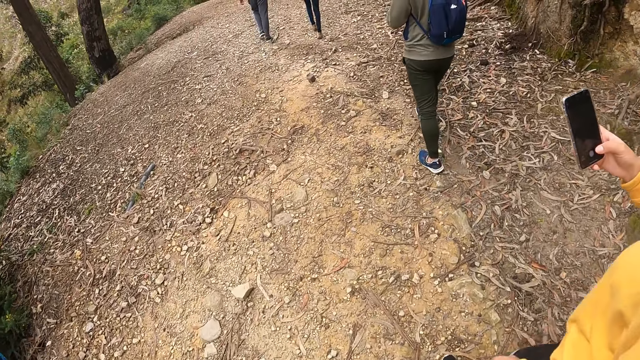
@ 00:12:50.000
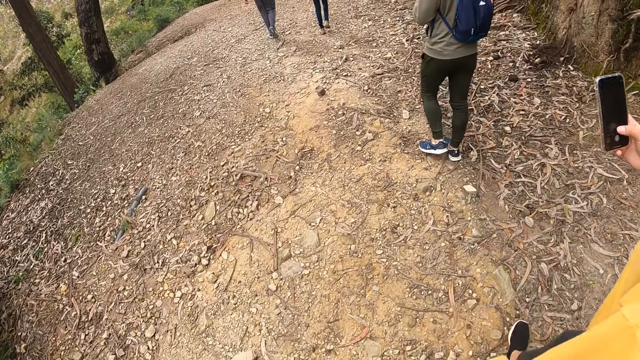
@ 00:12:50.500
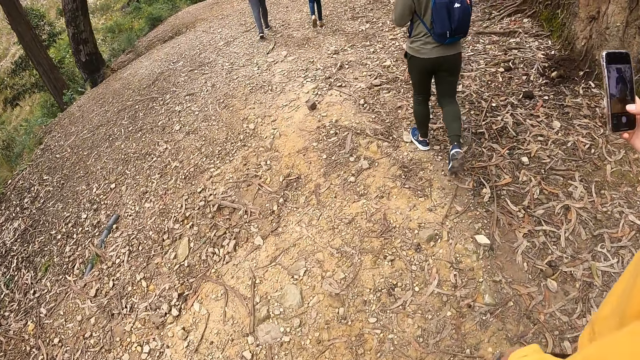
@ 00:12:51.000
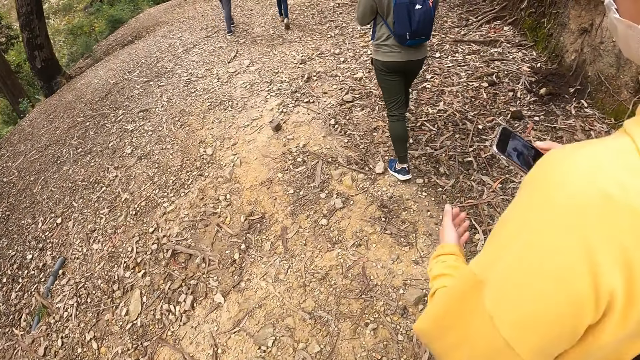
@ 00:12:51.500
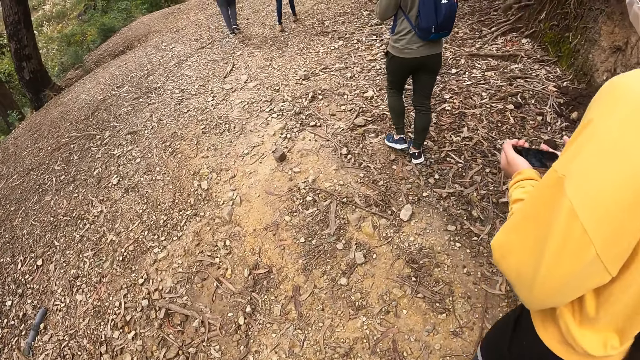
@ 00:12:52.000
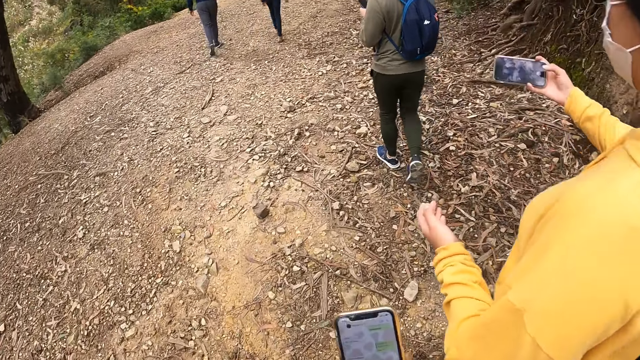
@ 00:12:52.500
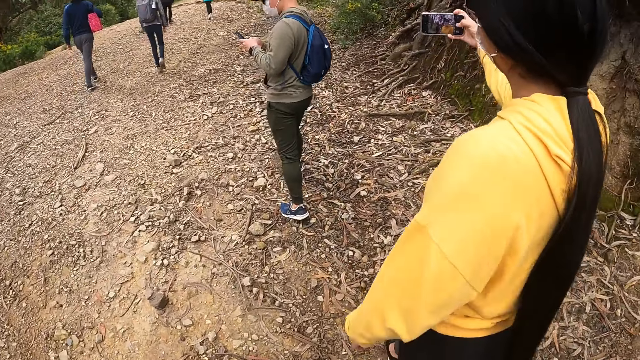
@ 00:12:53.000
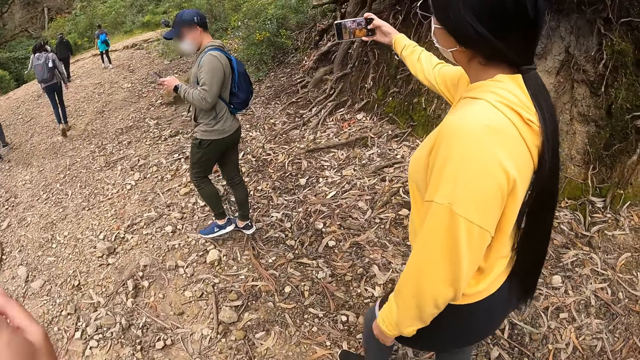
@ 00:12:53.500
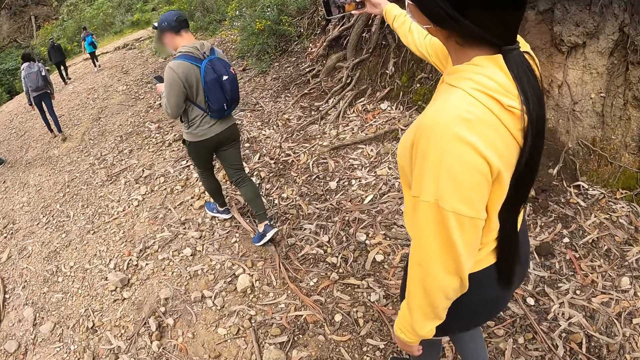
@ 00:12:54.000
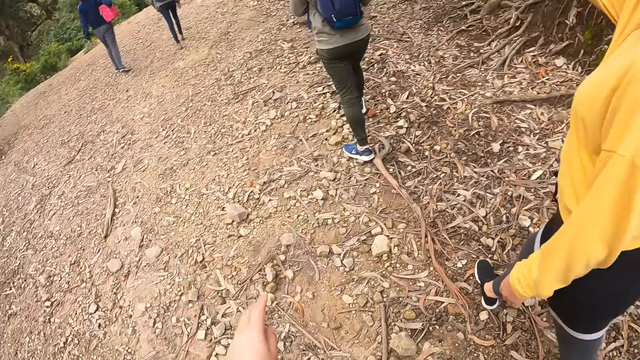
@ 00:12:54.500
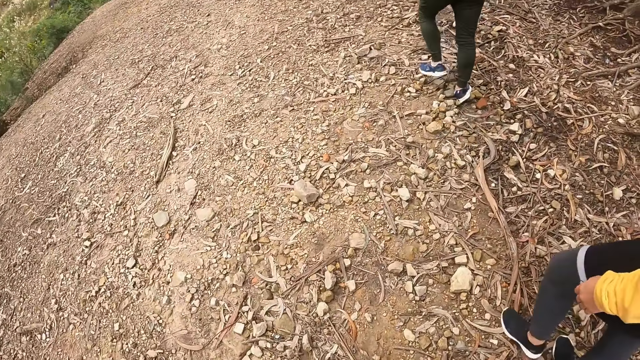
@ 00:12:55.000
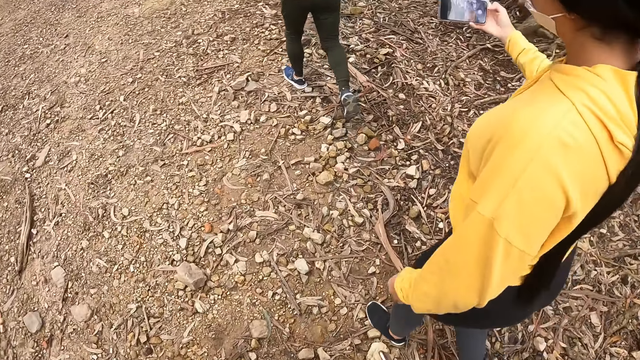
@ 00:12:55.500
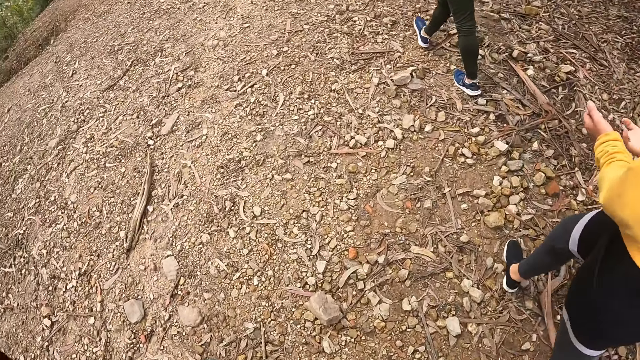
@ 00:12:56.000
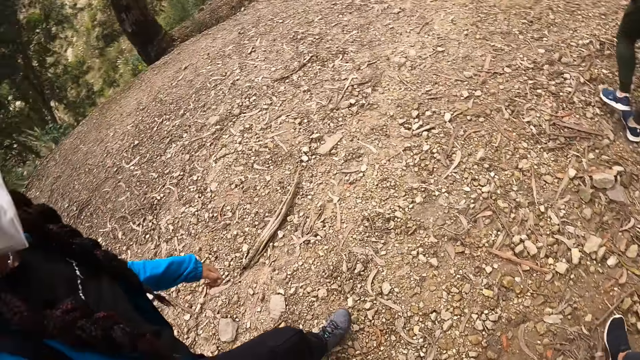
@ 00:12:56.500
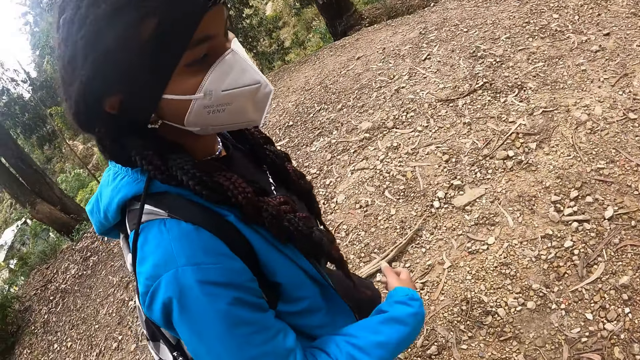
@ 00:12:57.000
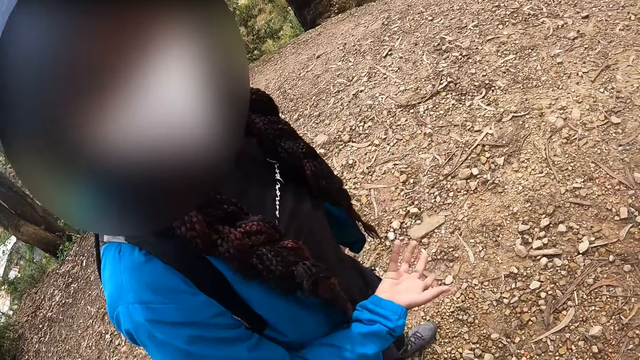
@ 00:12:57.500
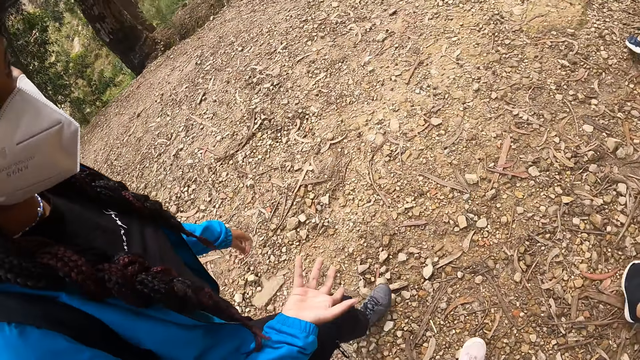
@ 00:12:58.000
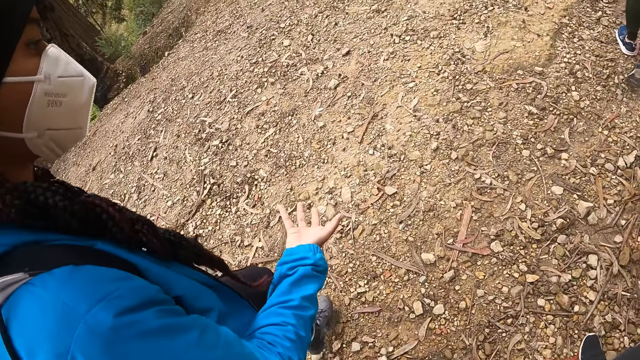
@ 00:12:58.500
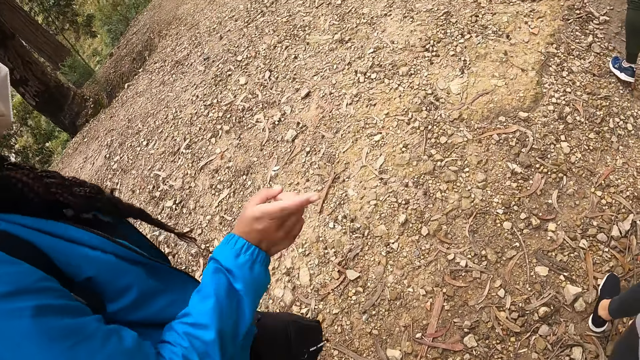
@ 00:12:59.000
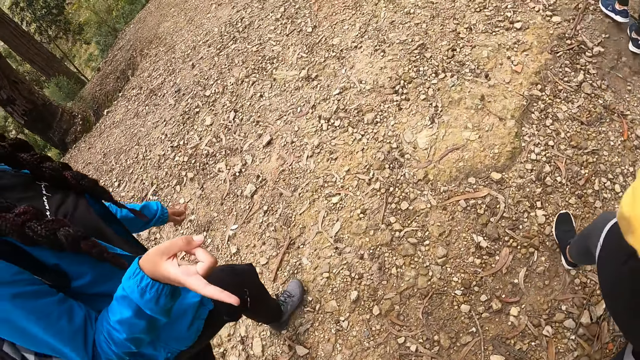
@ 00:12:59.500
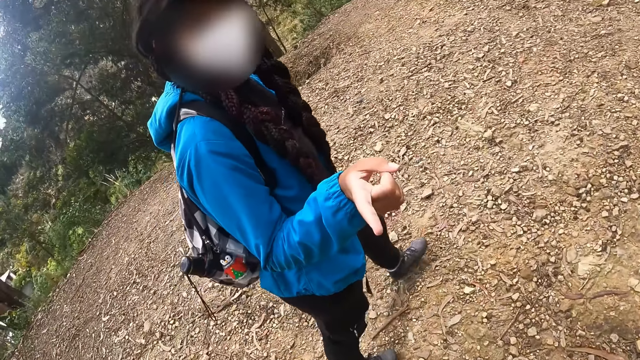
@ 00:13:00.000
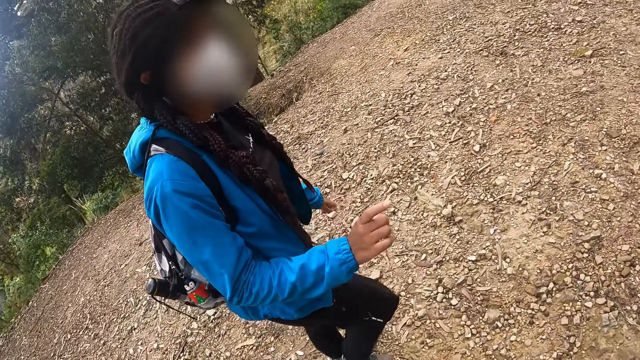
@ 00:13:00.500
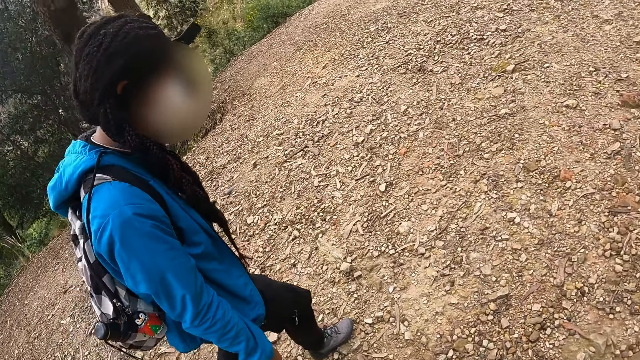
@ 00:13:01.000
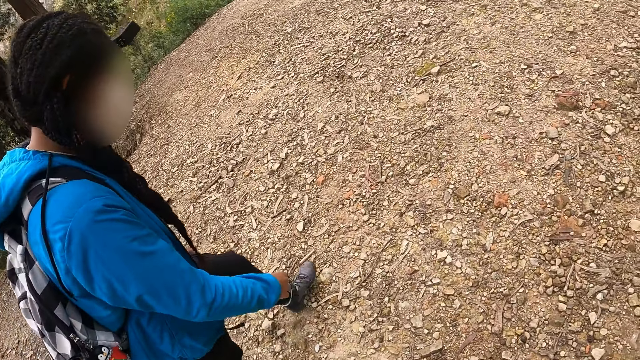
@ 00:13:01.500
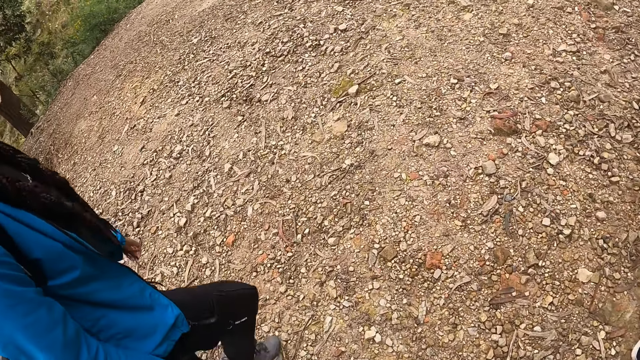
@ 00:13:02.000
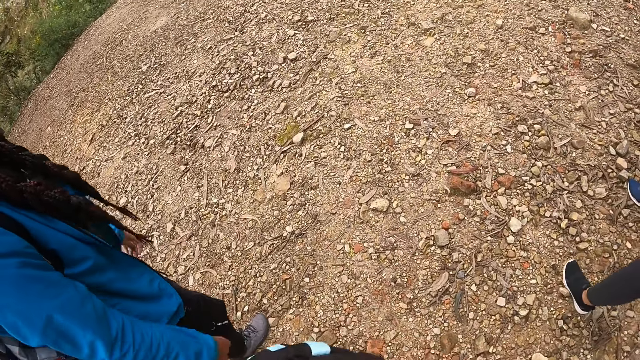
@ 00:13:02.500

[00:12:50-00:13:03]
A woman holds a phone in her right hand with both hands. She takes photographs with the phone in her hands. She holds the phone with both hands. The other woman points at the camera wearer with her right hand.

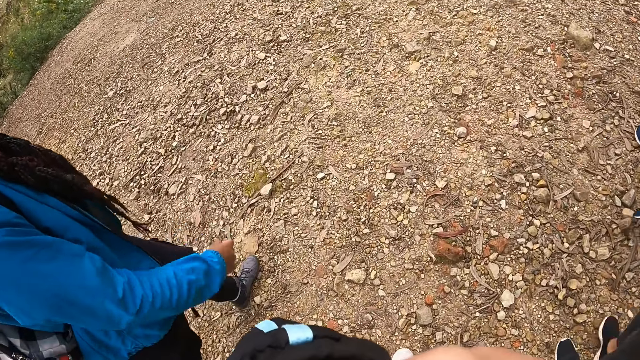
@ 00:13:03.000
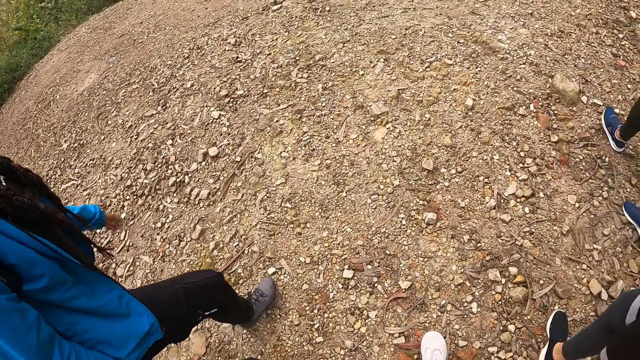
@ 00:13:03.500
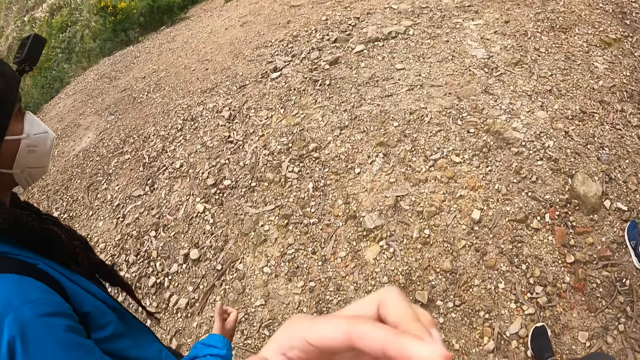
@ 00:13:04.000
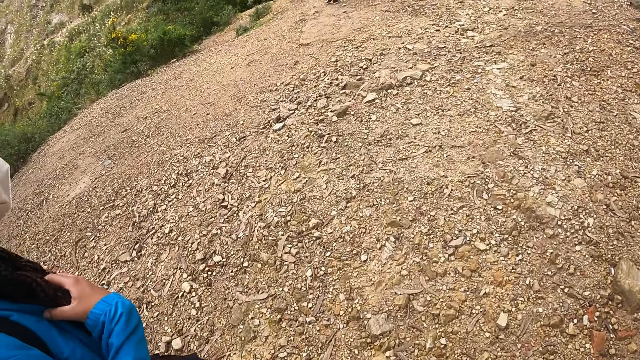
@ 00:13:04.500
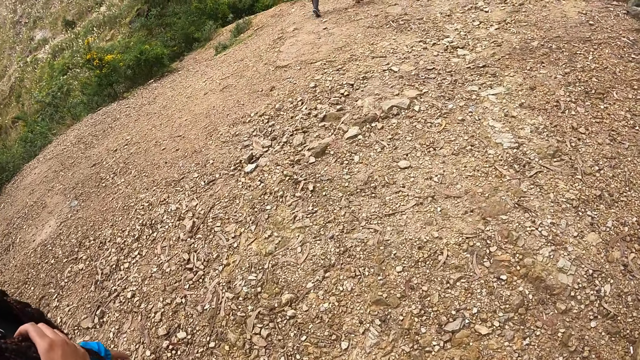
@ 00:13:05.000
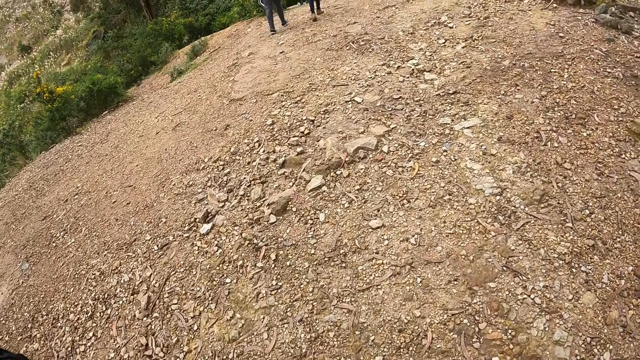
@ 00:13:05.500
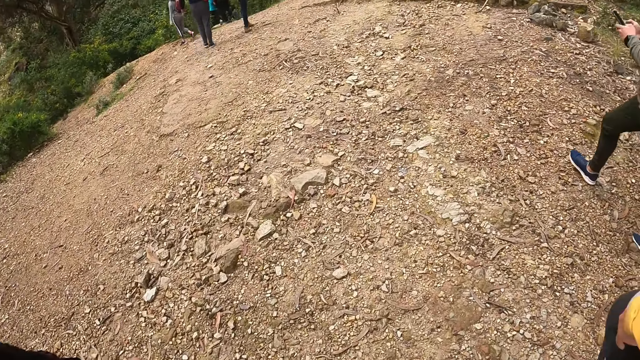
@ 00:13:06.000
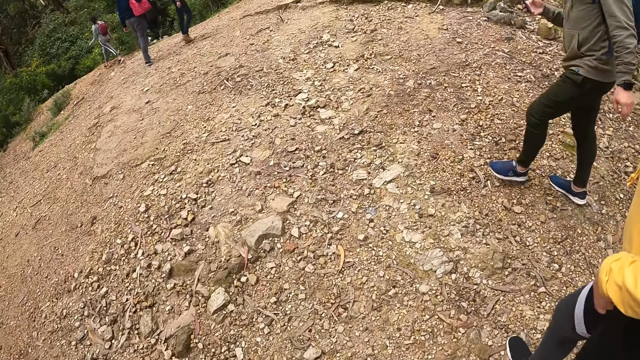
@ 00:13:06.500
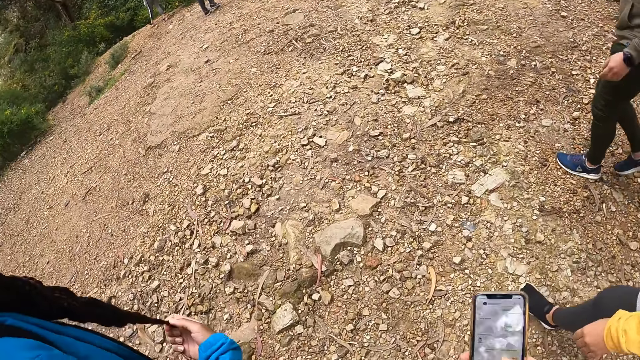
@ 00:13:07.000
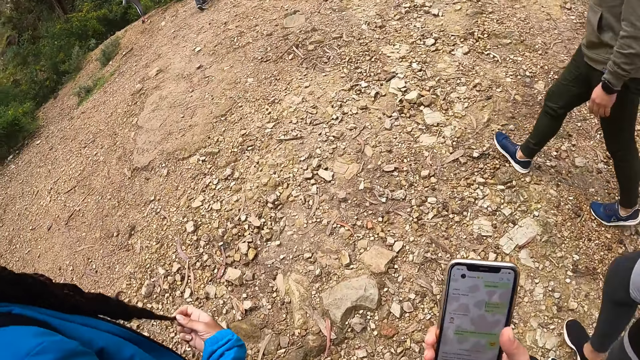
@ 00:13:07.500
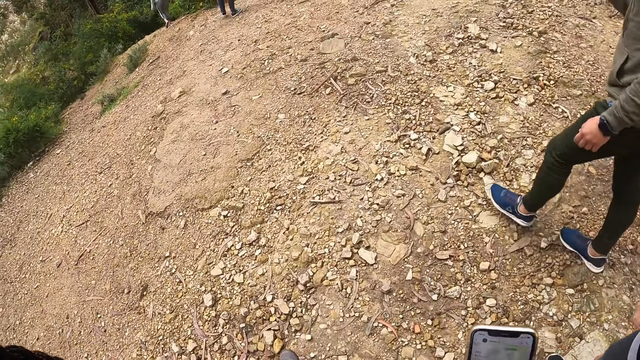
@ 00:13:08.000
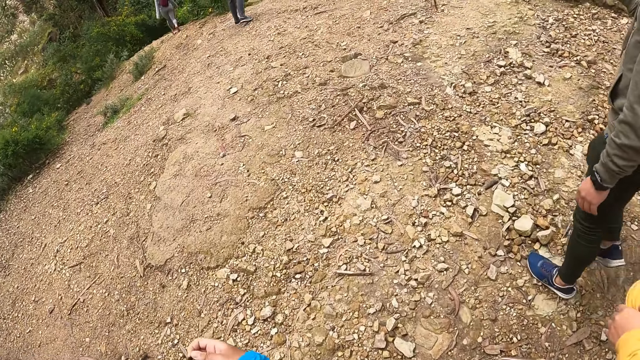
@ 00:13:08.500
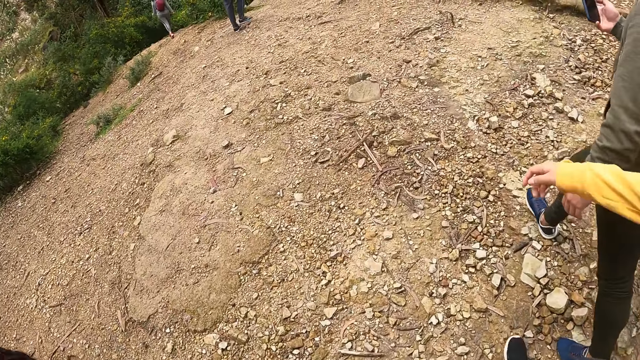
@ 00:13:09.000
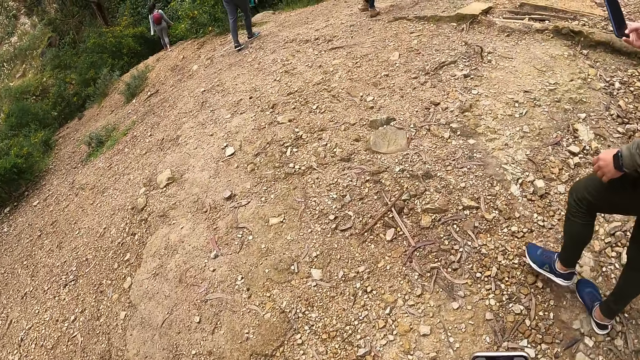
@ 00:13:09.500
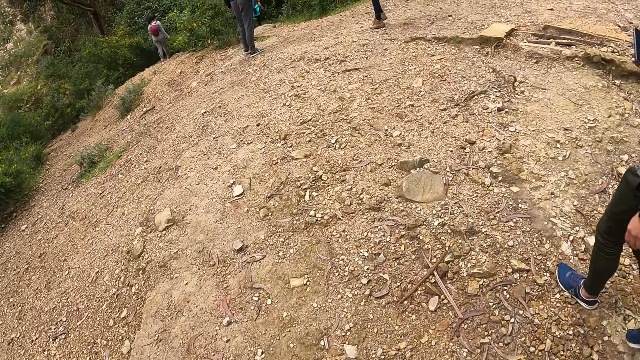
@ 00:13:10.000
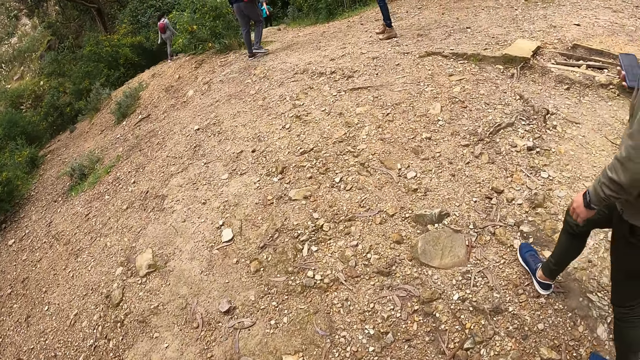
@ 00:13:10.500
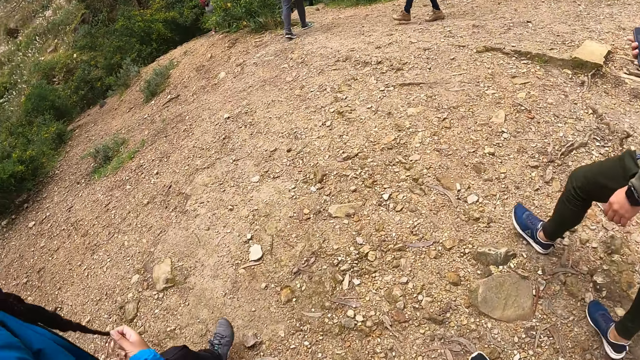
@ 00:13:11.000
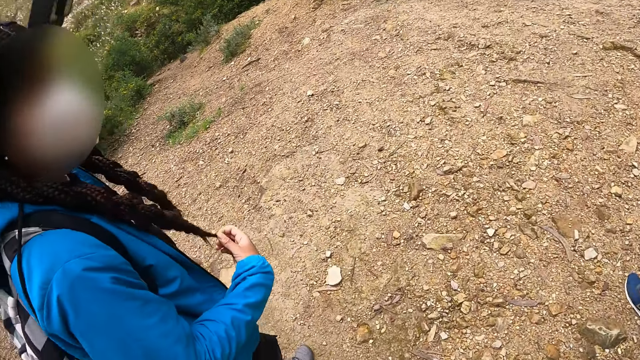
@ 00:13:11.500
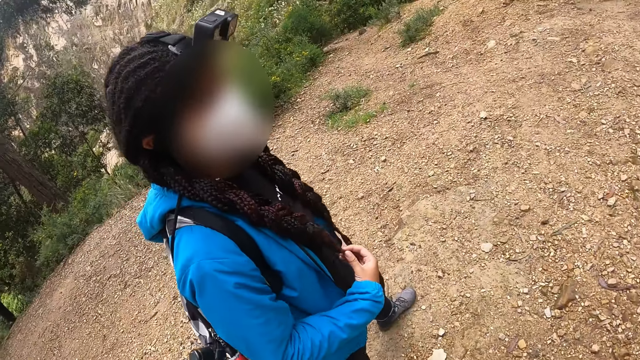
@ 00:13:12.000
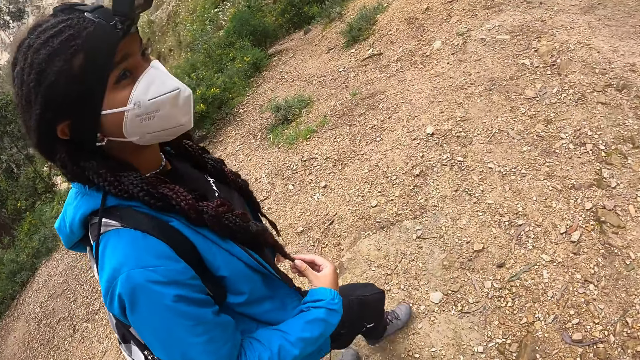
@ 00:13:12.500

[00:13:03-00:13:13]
The woman holds her braids with her right hand.
